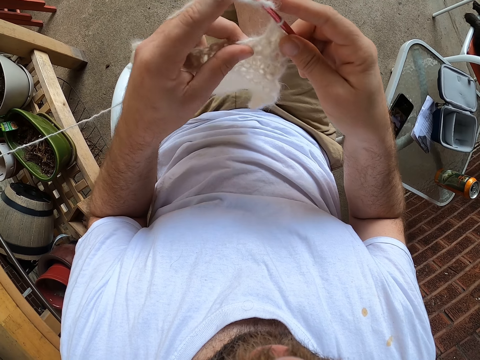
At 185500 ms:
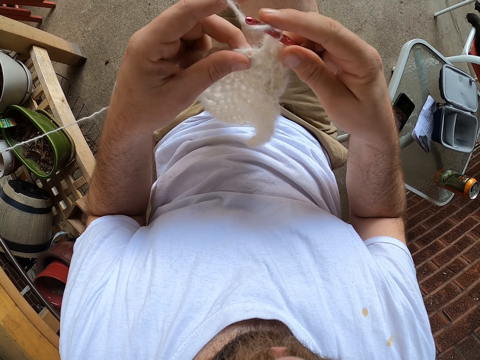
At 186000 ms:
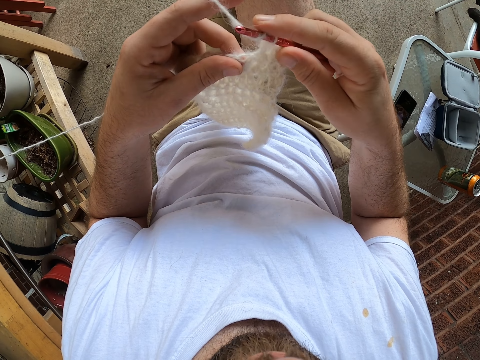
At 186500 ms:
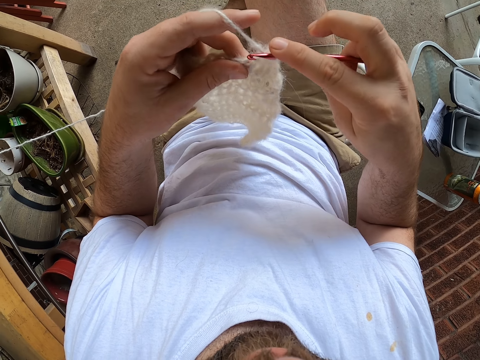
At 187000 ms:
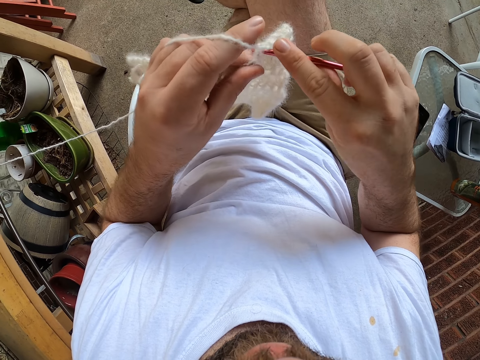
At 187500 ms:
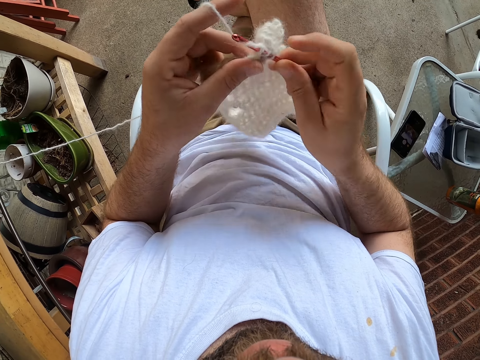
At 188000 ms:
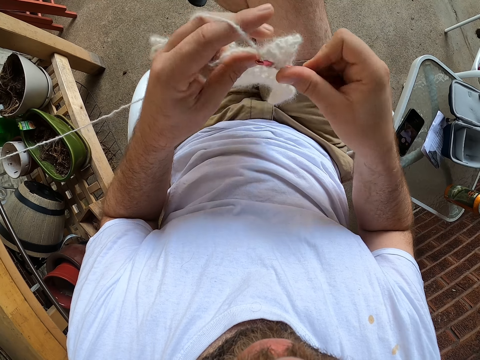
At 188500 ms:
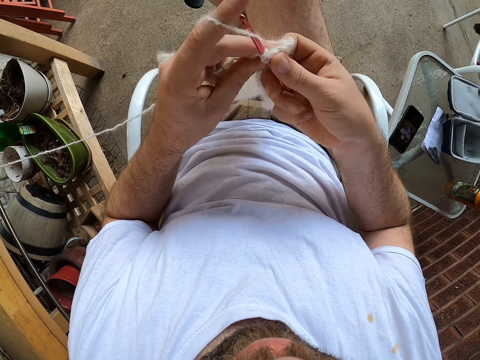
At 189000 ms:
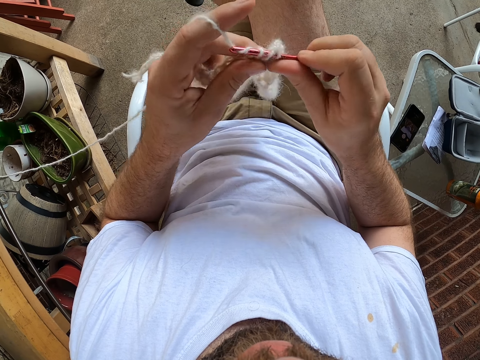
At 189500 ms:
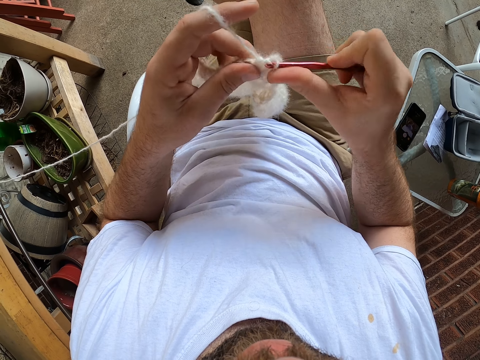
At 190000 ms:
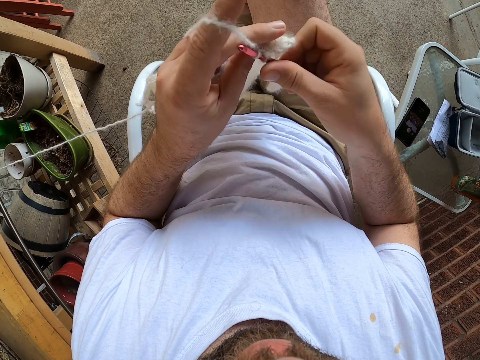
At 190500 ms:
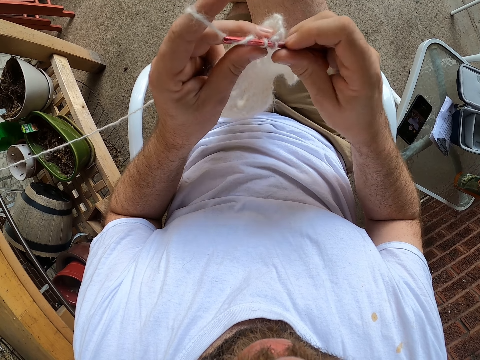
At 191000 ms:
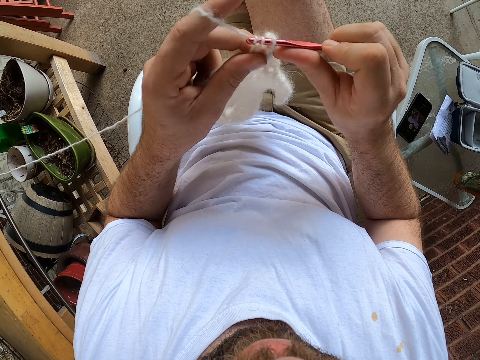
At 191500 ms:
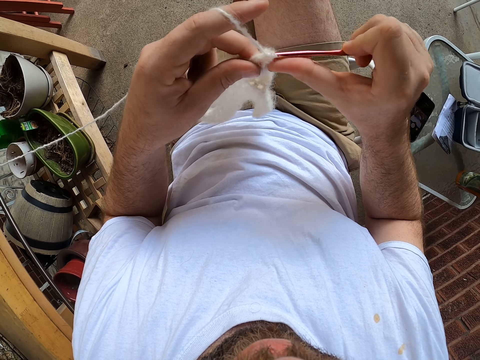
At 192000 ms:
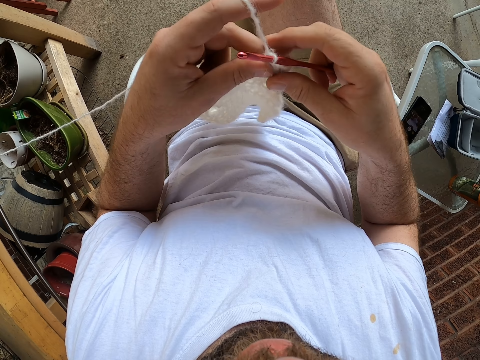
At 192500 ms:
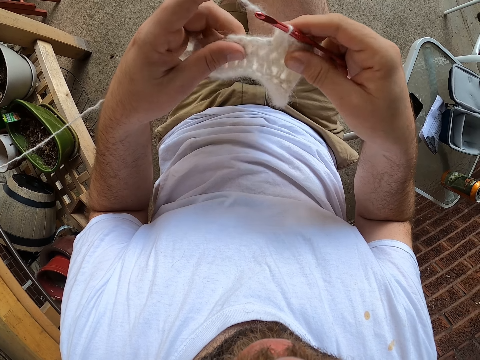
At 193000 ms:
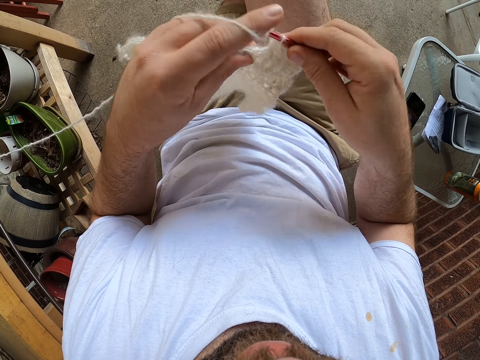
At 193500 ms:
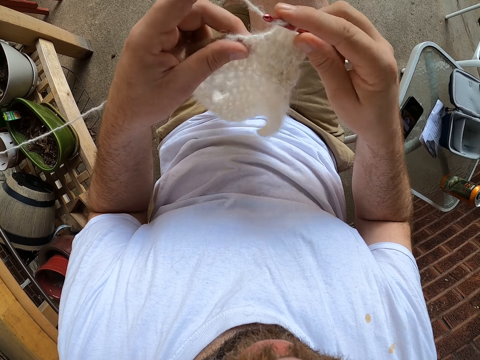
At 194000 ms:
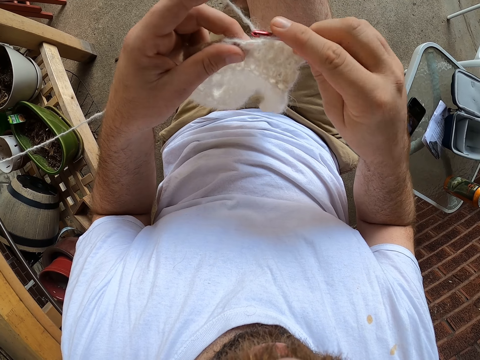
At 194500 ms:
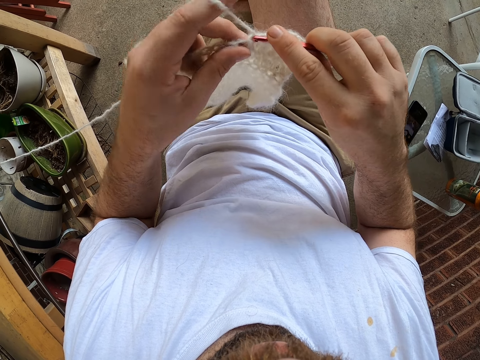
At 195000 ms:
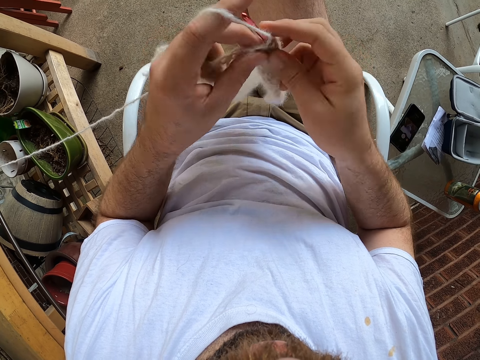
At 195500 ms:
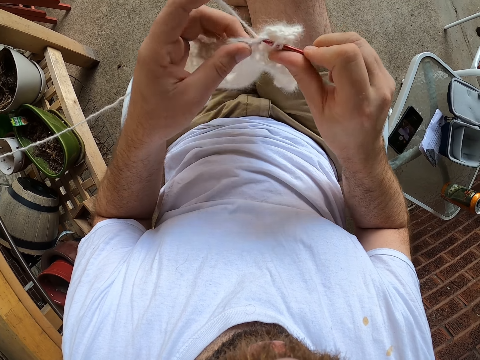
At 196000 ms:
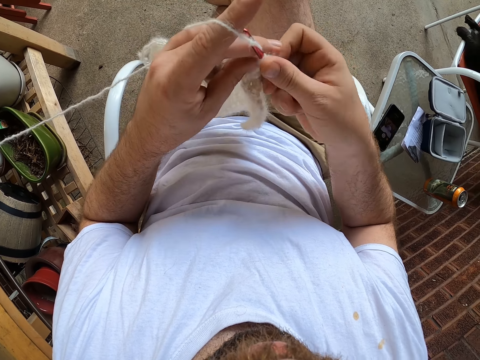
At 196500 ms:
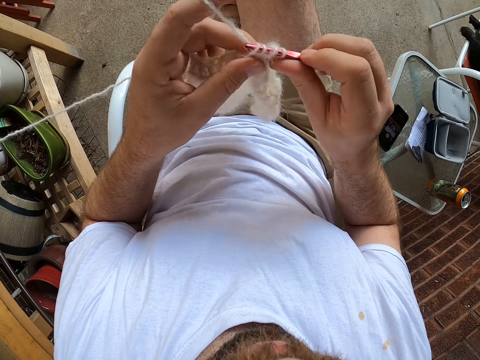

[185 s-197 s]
The camera wearer knits the cloth or fabric with the needle and the wool. They check the fabric. They crochet the fabric.

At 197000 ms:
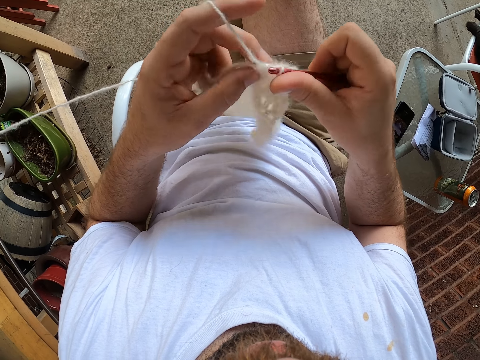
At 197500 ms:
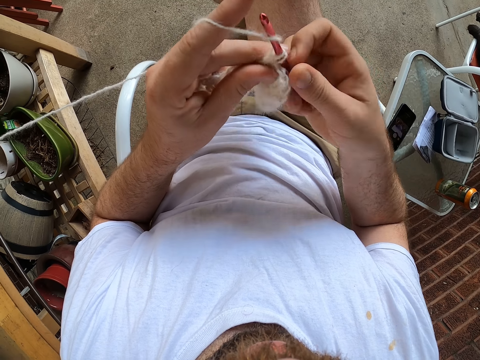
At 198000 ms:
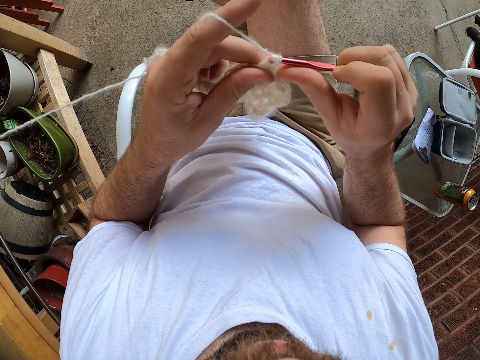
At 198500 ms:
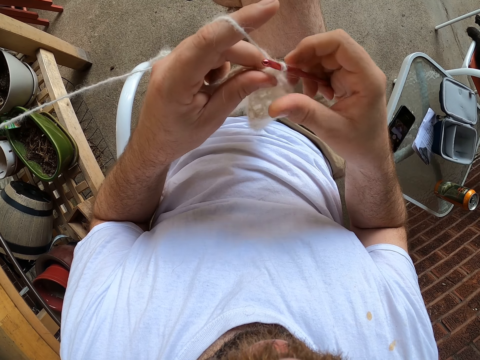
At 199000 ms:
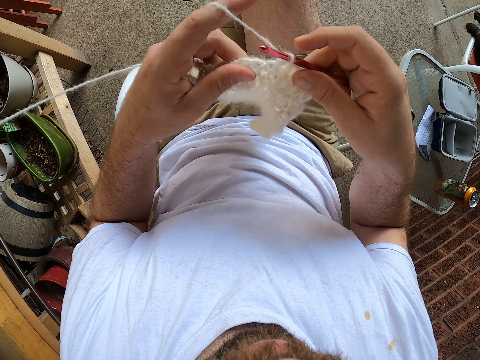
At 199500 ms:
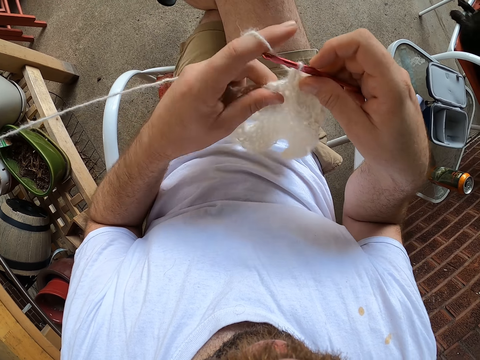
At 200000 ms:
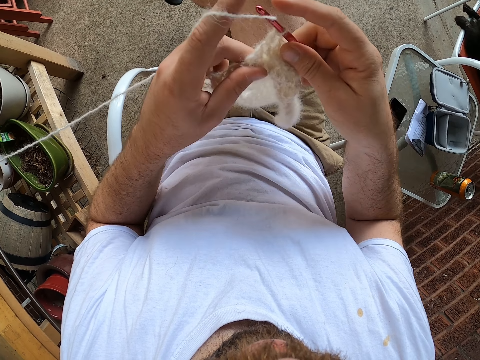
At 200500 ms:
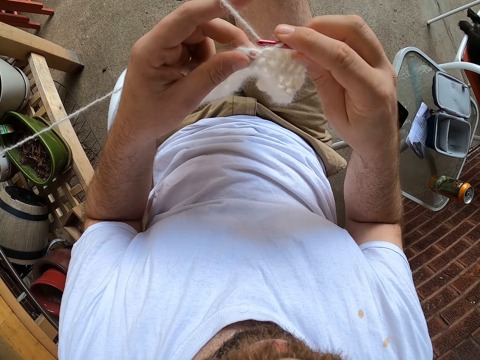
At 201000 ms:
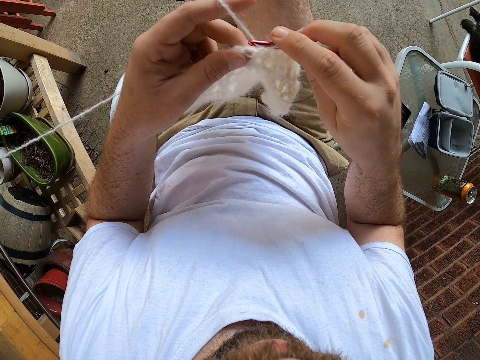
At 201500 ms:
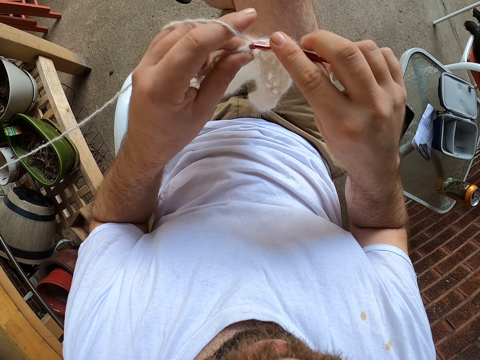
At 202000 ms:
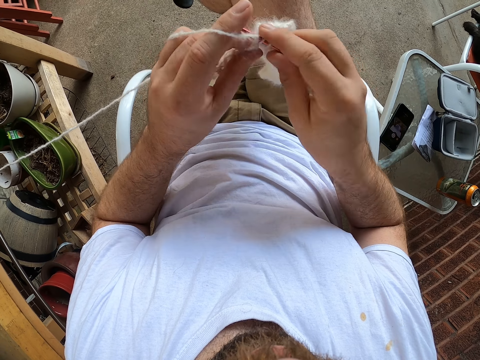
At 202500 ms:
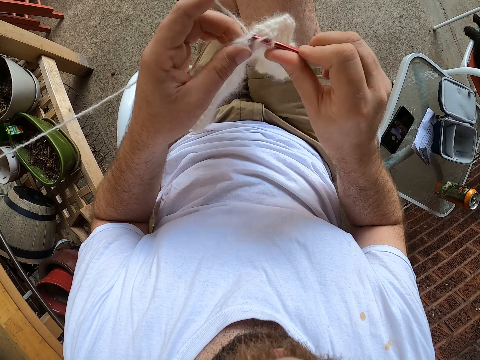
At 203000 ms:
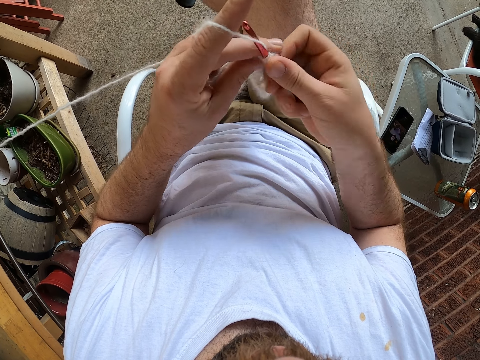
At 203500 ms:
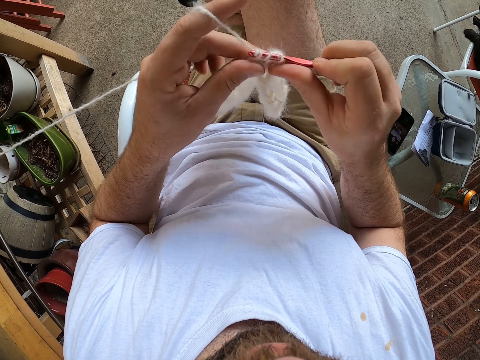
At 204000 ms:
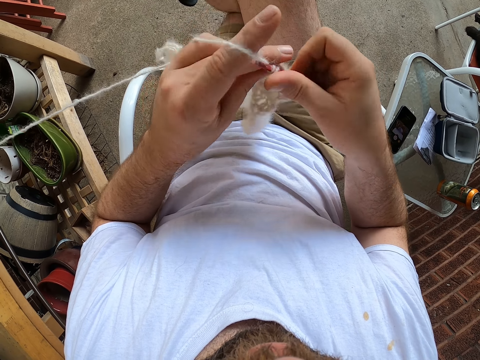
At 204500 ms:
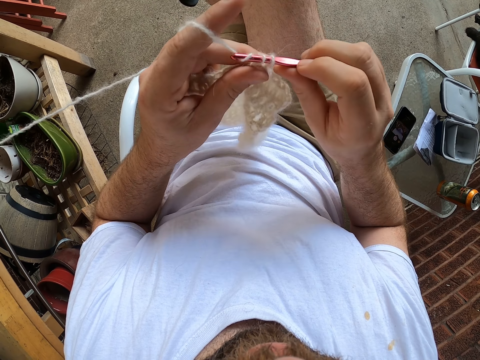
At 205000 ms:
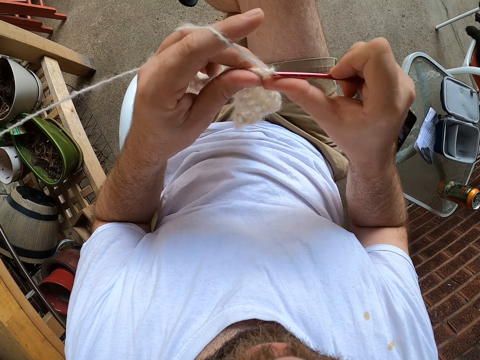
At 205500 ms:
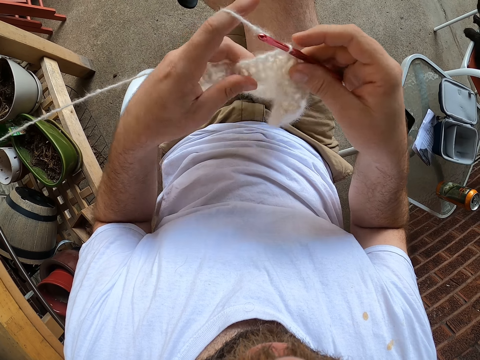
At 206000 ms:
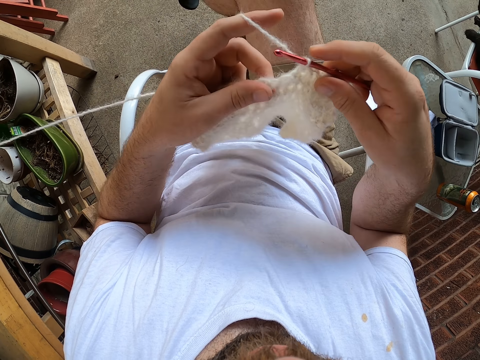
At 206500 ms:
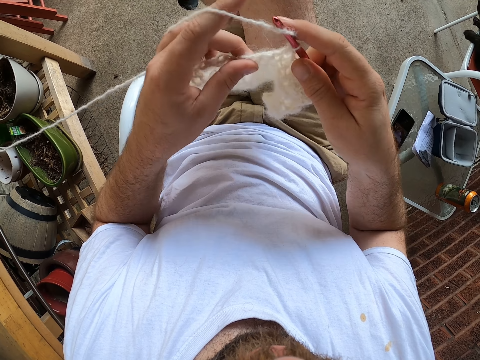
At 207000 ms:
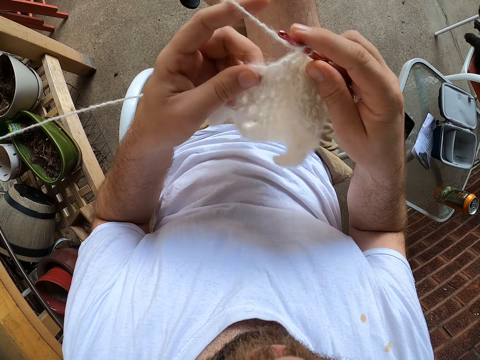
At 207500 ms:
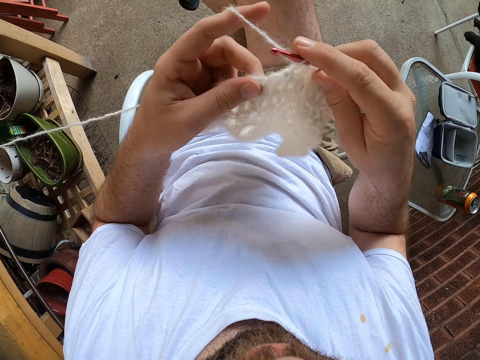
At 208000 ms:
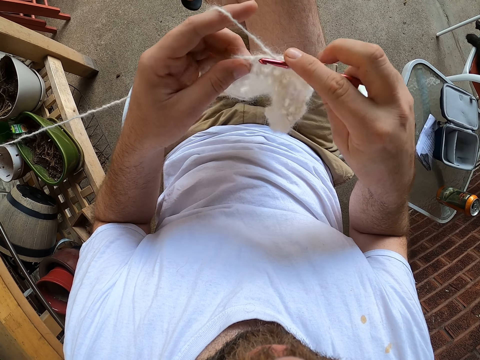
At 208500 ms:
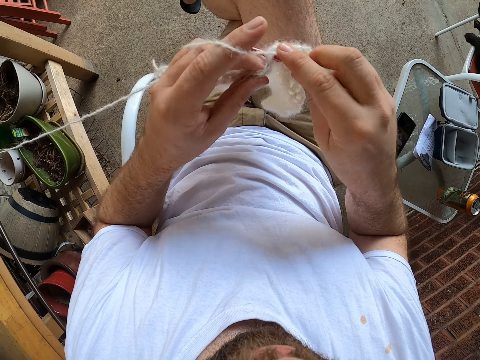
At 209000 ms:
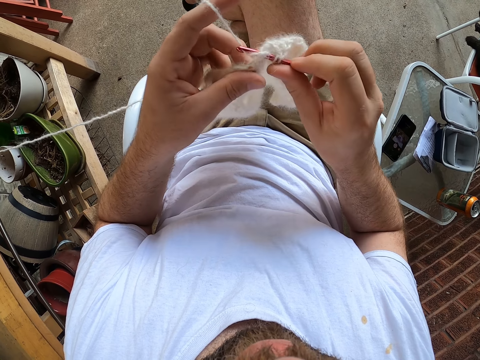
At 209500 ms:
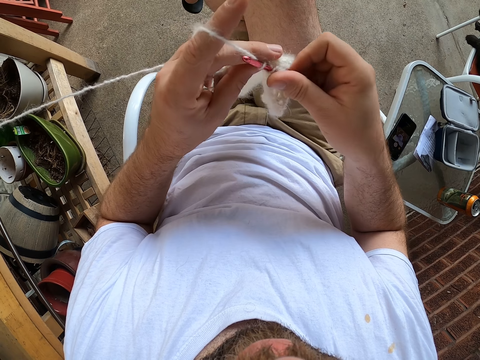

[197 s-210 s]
The camera wearer checks the fabric. They crochet the fabric. They check the fabric. They crochet the fabric.

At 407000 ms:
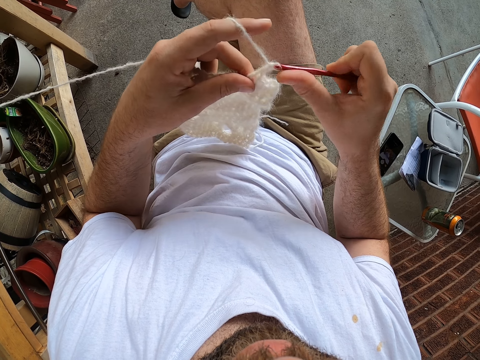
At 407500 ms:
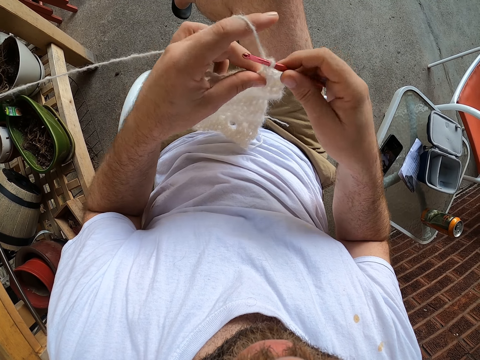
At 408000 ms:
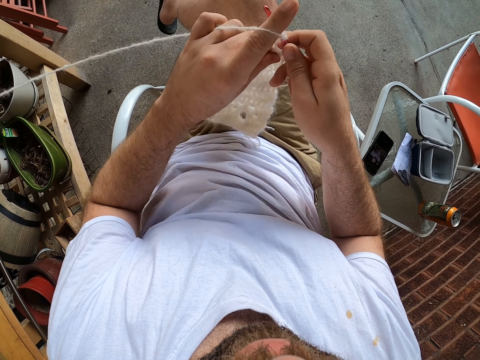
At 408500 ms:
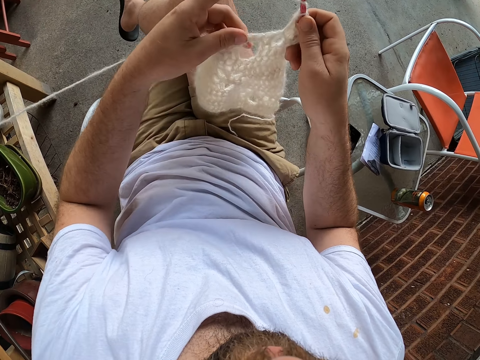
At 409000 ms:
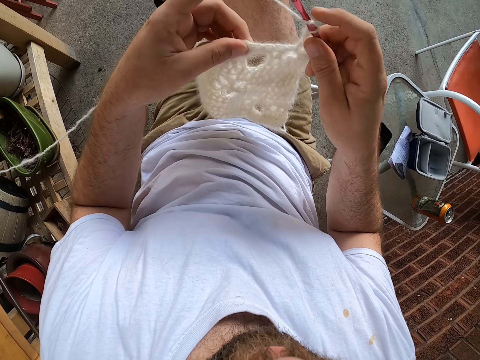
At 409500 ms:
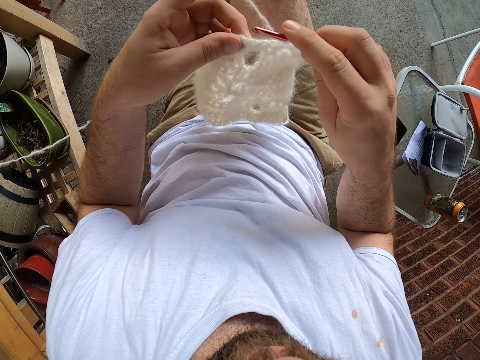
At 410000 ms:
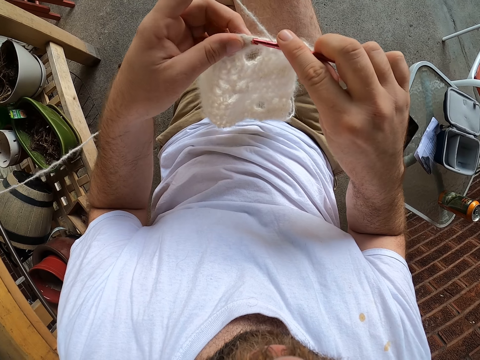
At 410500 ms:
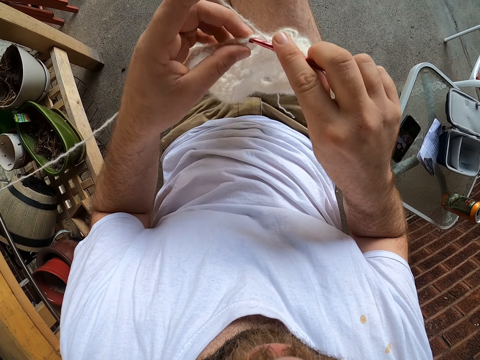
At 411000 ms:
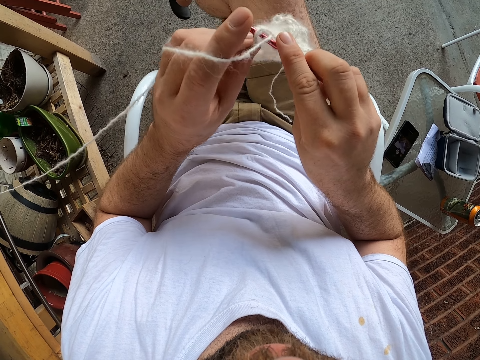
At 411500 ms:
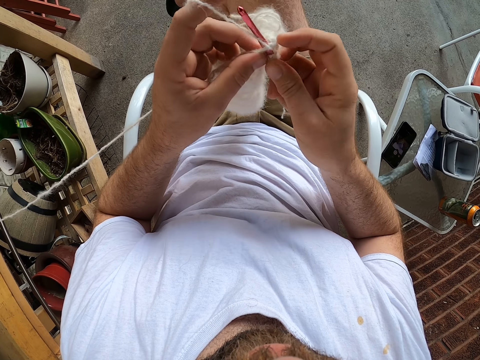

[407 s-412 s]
The camera wearer hooks a knitting thread with a crochet hook. They hold a fabric. They knit the cloth with the wool and the needle.
